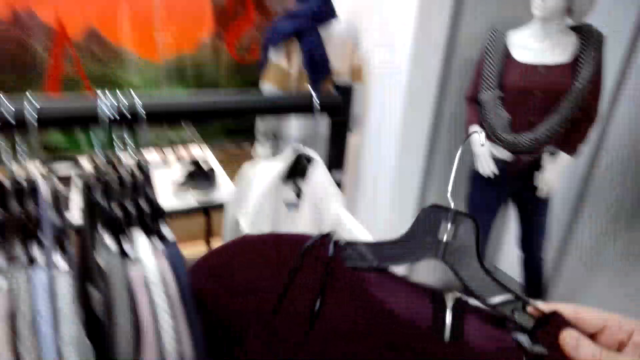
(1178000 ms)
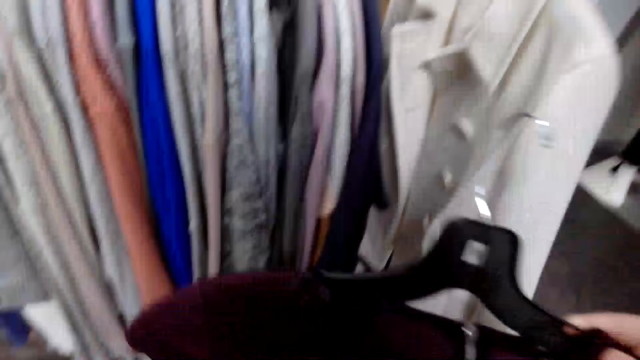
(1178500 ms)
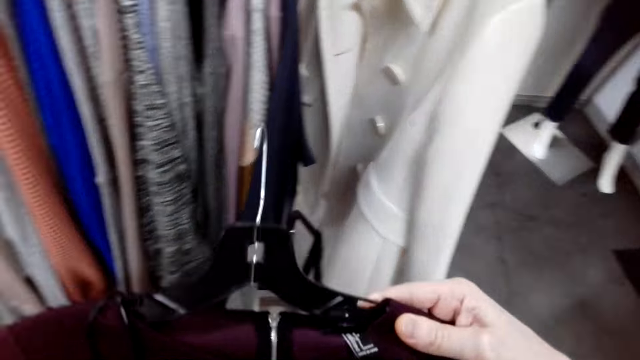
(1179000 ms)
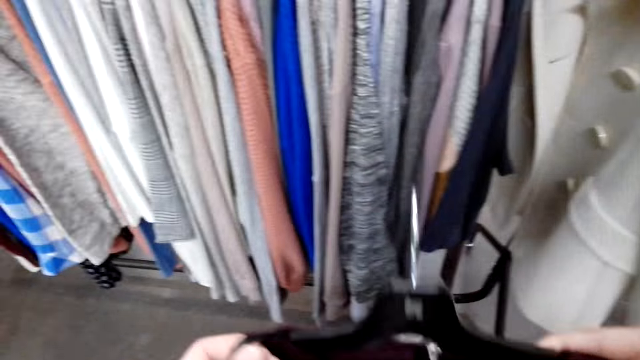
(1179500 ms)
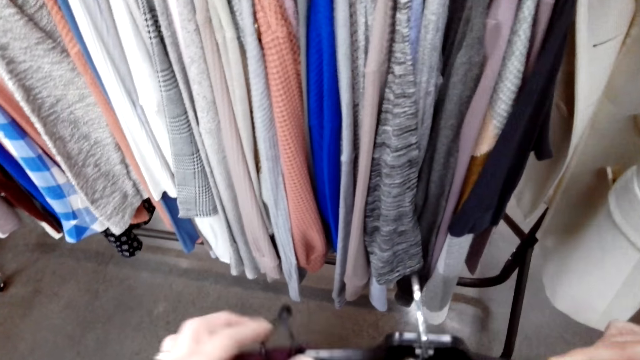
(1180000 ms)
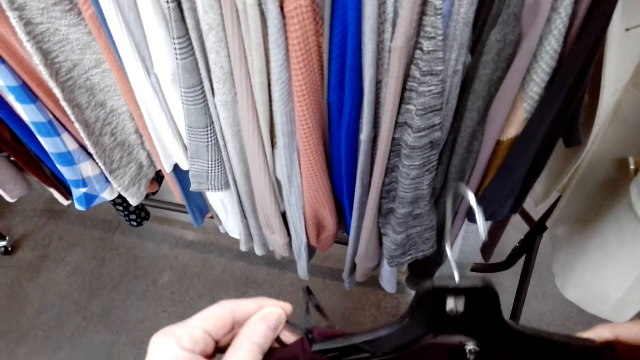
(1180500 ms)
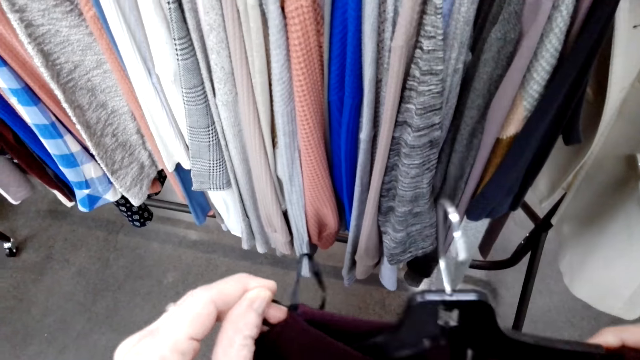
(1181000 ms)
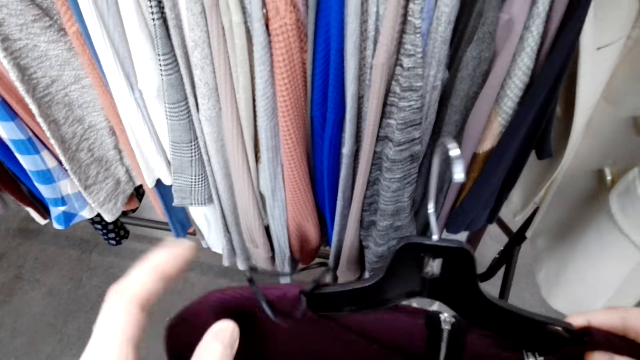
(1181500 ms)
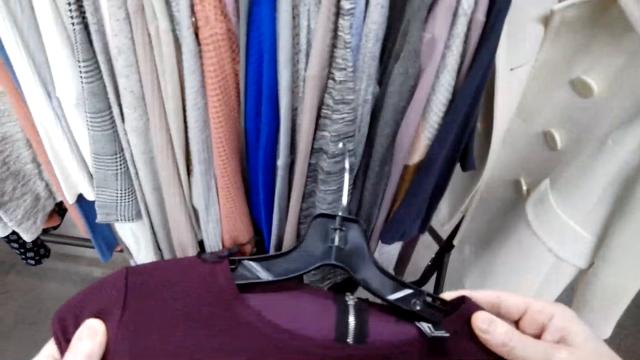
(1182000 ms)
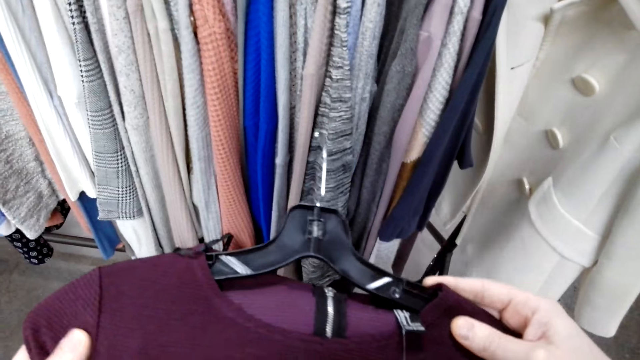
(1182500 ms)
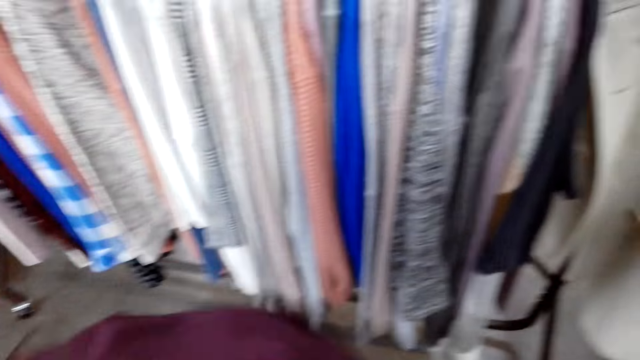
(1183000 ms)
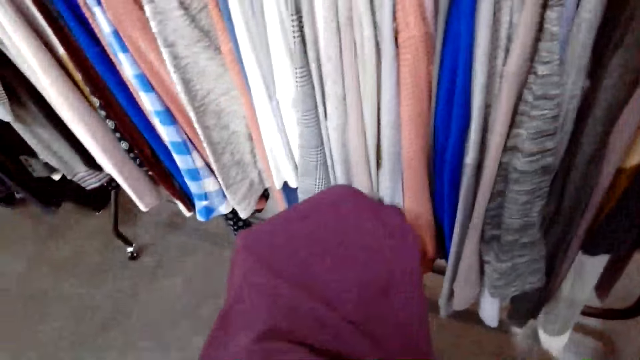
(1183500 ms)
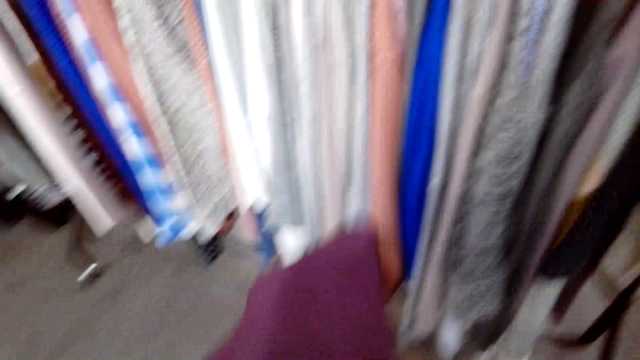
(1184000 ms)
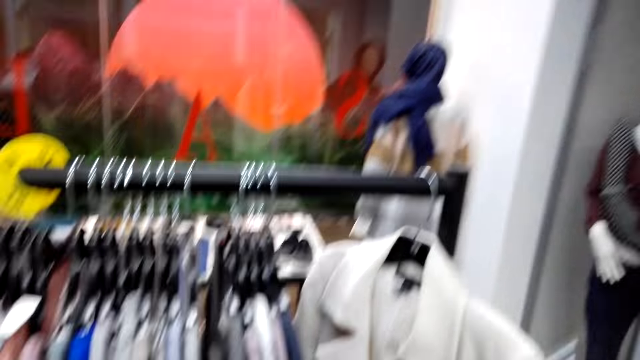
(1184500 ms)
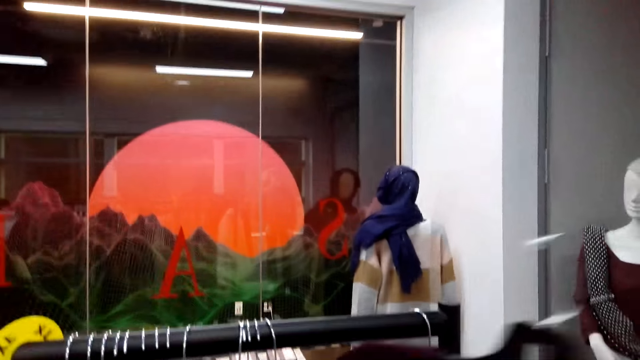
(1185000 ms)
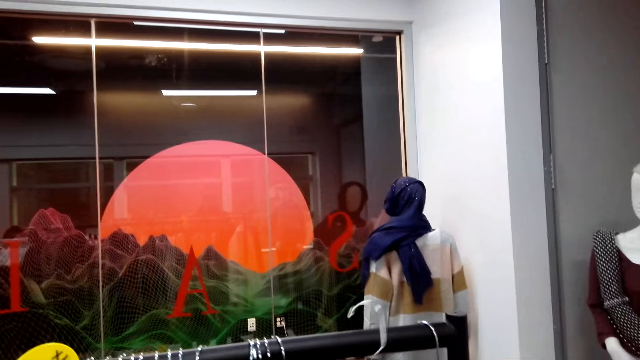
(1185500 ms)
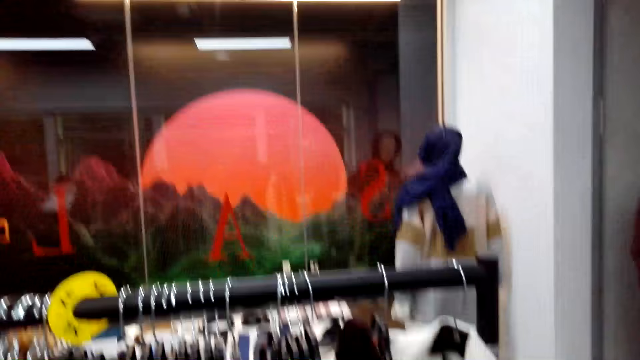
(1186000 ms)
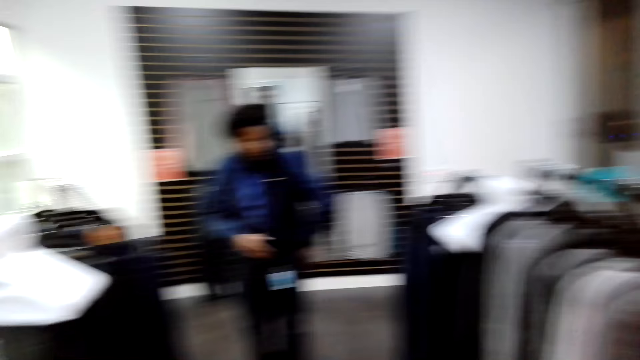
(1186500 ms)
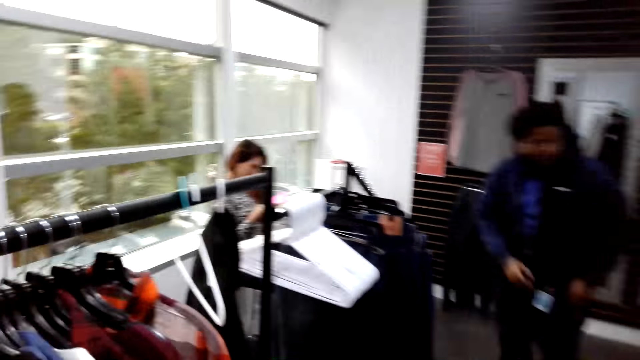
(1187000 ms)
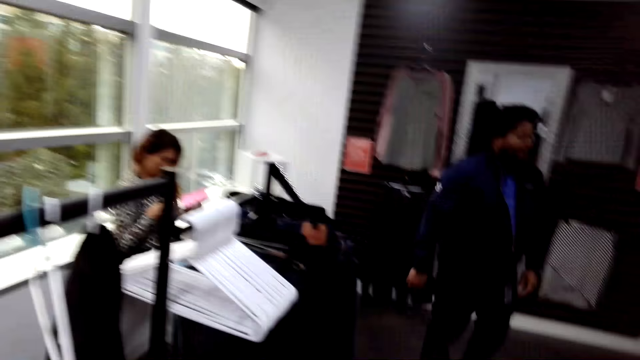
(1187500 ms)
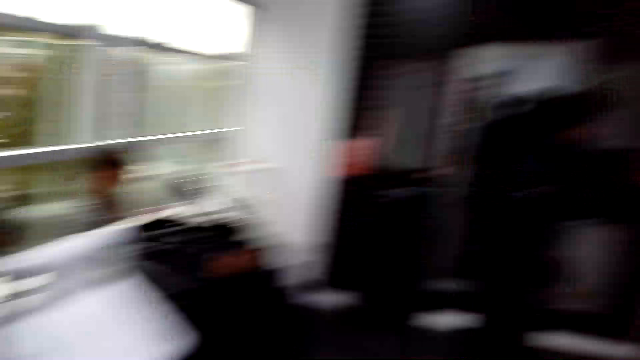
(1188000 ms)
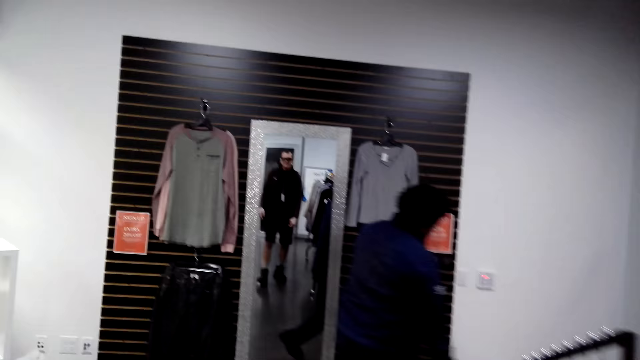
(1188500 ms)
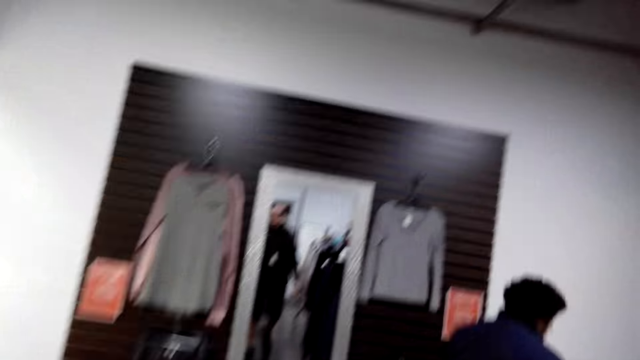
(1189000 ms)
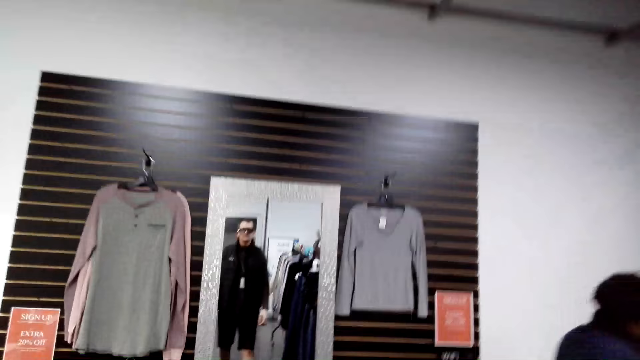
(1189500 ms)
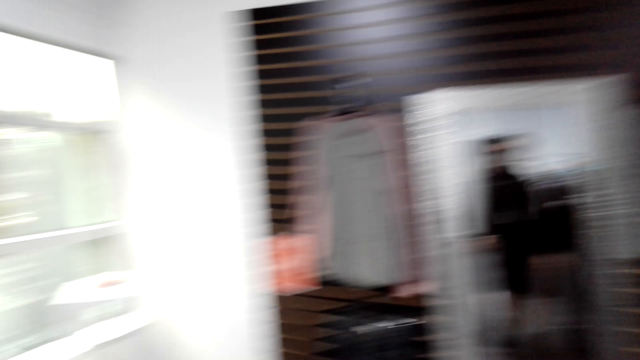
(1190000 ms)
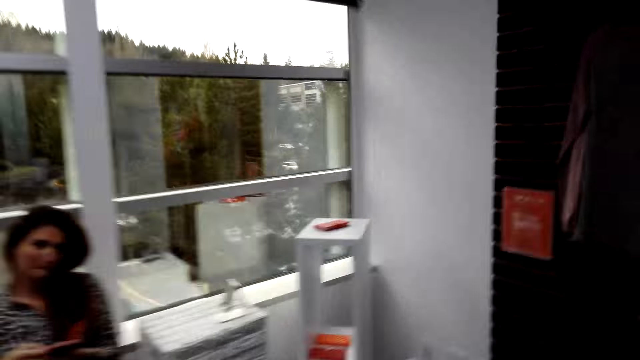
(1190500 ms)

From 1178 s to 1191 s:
The camera wearer moves the clothes. They look at the shirt. They hold the cloth. They hook the hanger. They return the cloth. They look around and talk. They walk around the cloth shop.

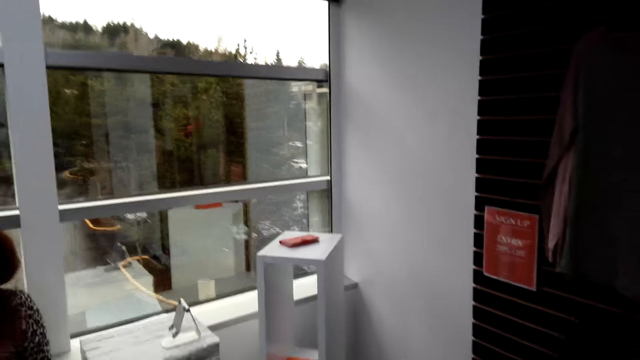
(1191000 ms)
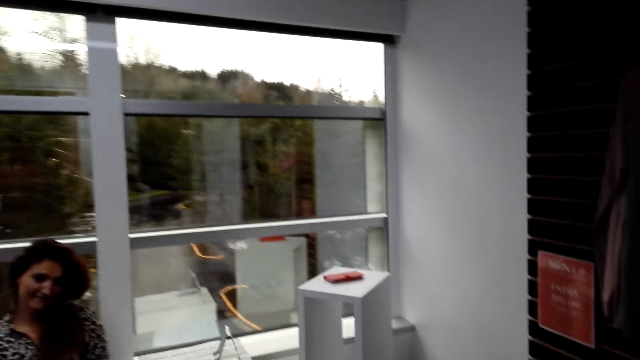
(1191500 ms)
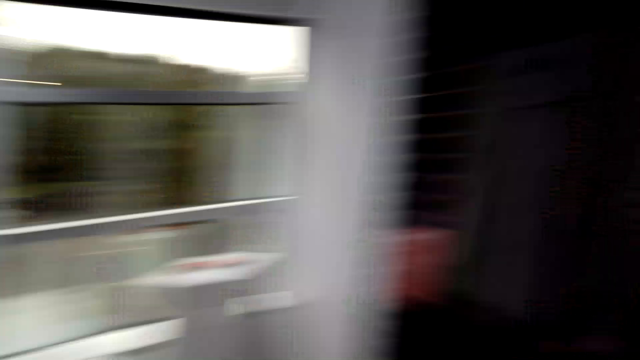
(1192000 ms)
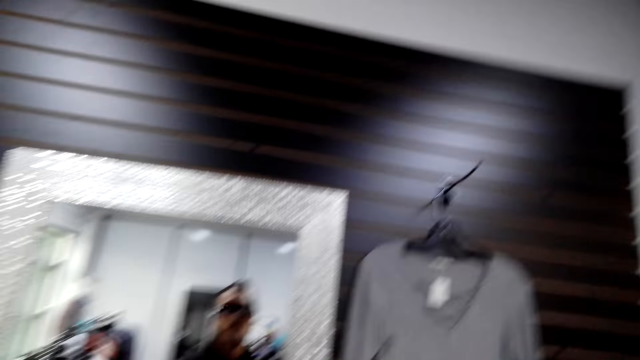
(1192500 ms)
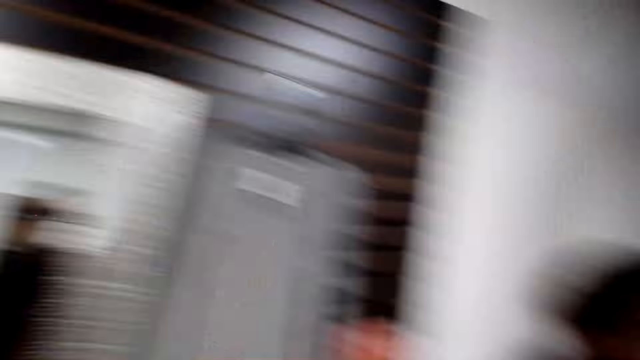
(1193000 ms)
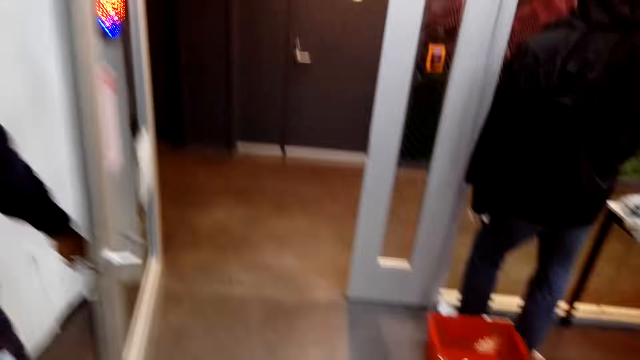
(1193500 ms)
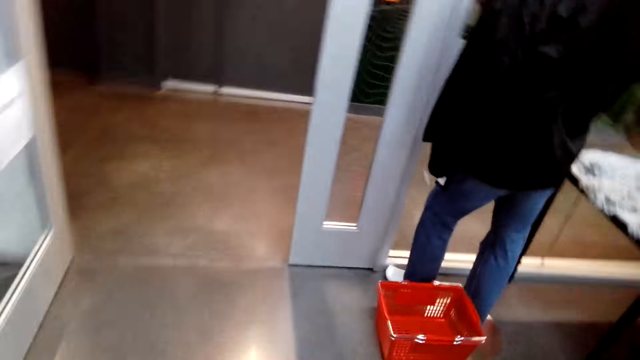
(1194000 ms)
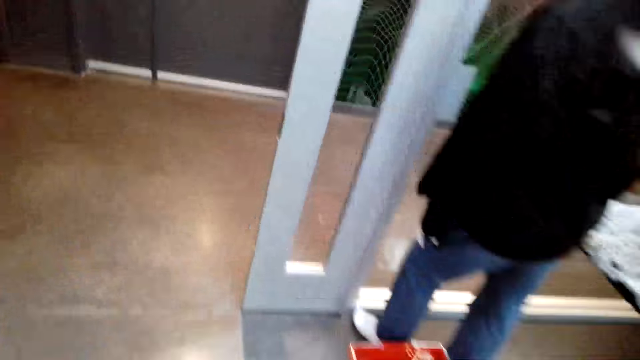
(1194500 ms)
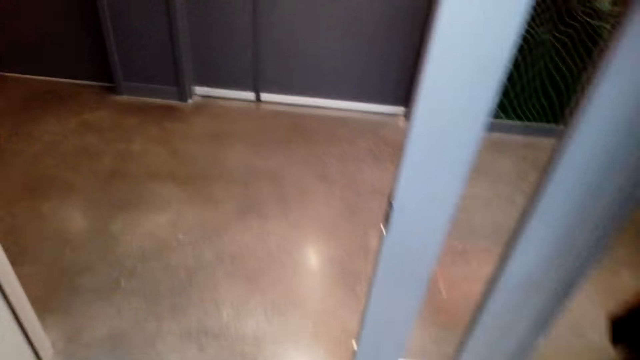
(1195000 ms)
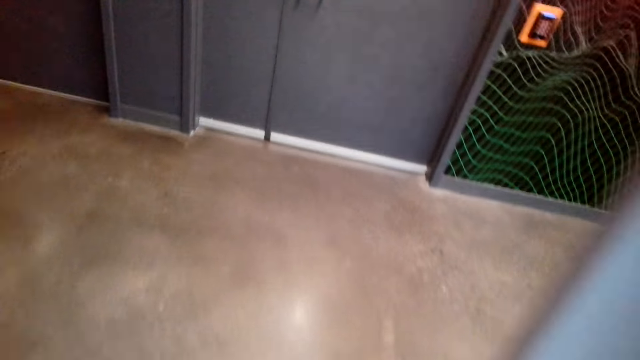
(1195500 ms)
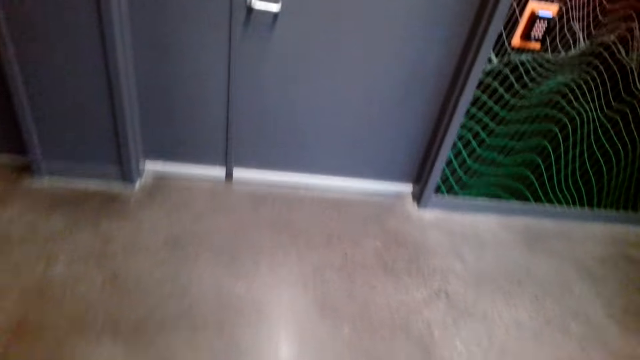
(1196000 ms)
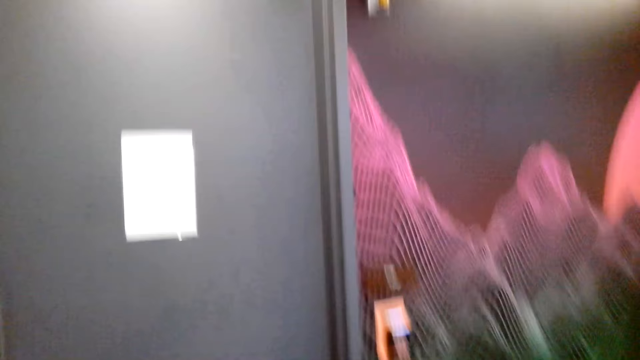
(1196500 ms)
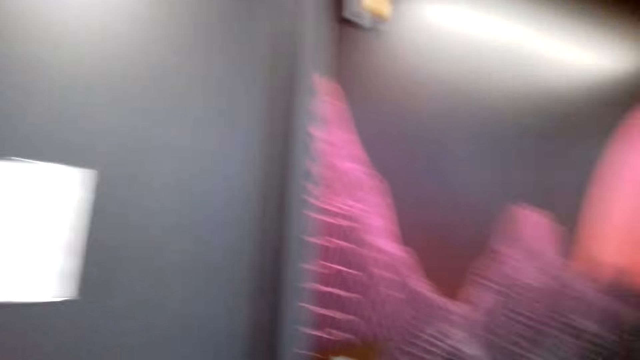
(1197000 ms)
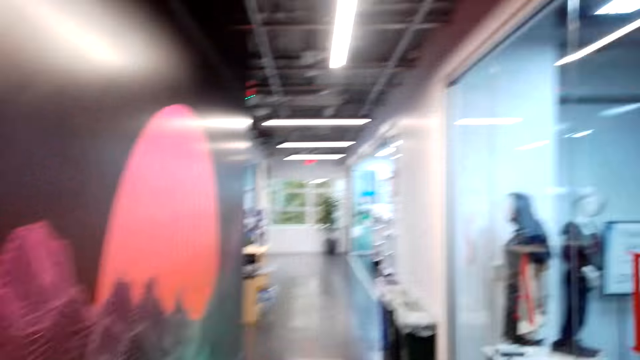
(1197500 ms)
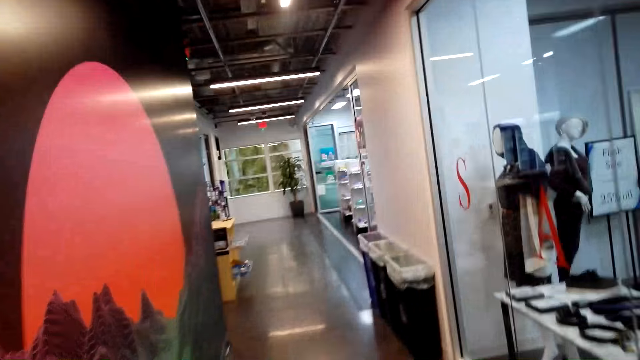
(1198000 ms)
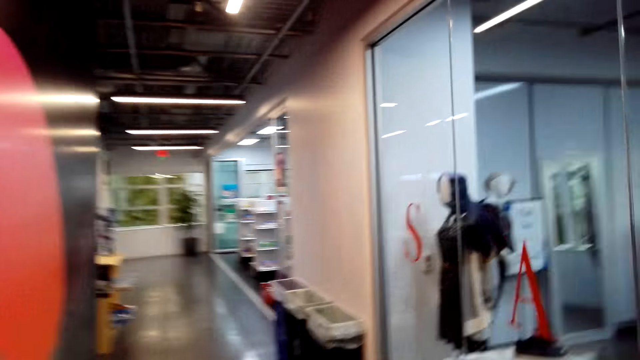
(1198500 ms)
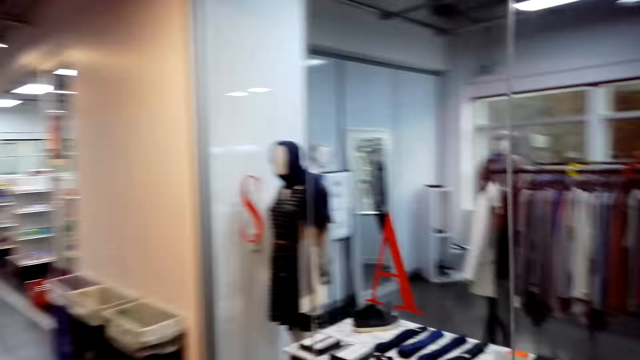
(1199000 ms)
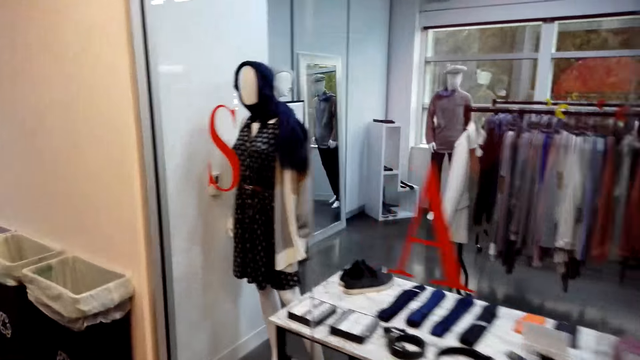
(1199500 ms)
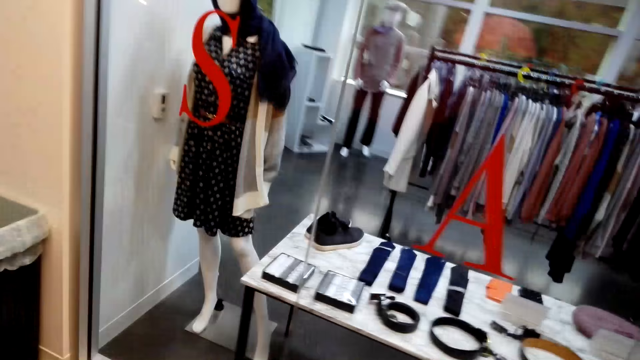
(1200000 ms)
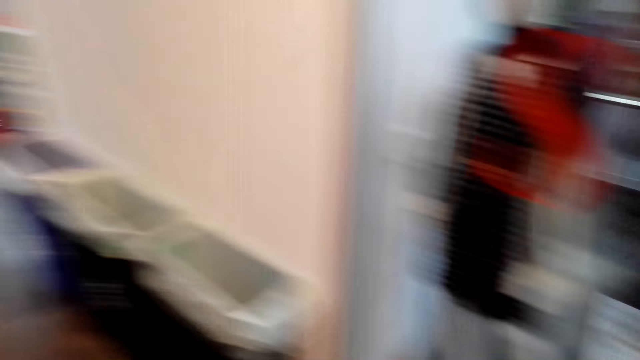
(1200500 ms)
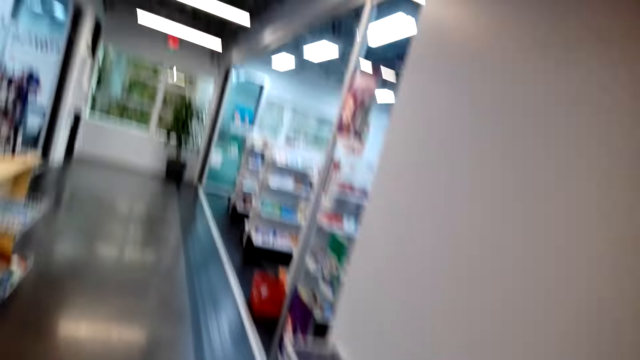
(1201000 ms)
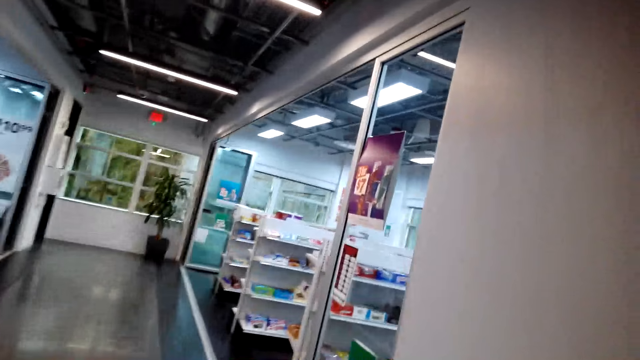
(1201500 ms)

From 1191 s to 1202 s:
The camera wearer converses with a woman. They walk out the cloth shop.
